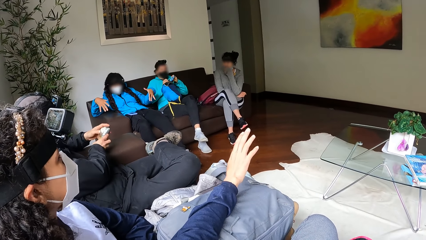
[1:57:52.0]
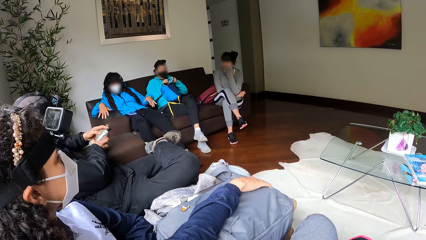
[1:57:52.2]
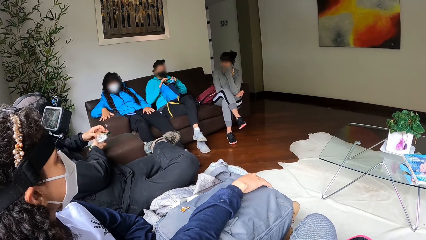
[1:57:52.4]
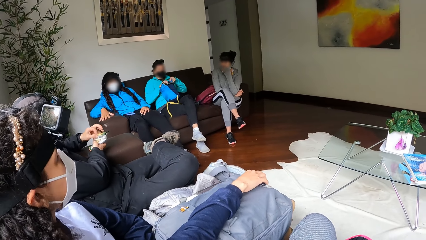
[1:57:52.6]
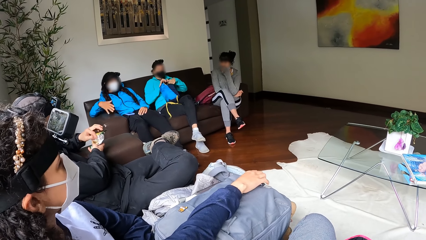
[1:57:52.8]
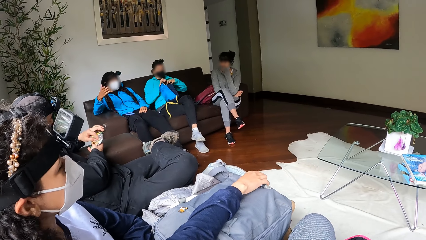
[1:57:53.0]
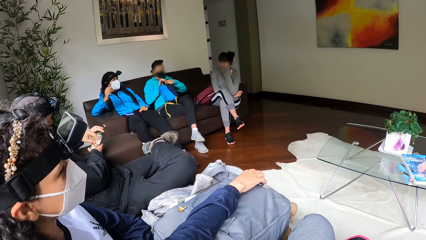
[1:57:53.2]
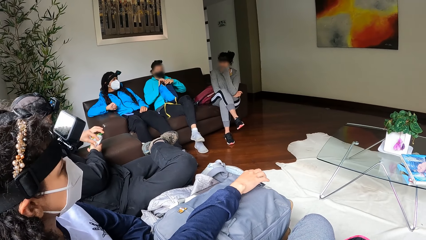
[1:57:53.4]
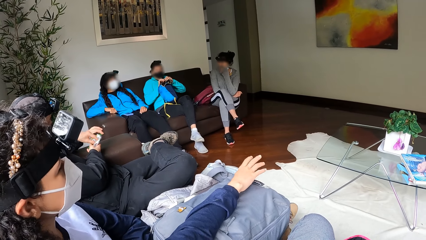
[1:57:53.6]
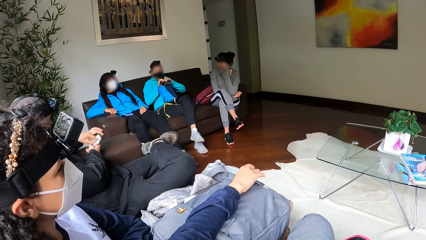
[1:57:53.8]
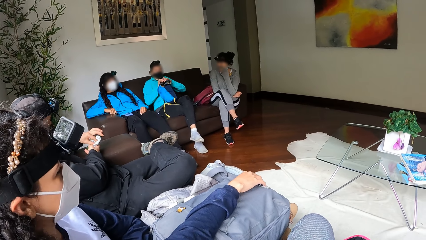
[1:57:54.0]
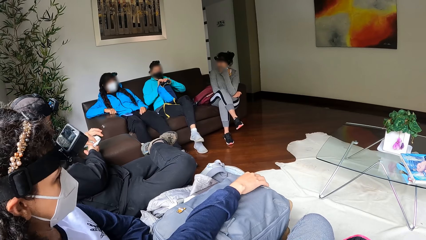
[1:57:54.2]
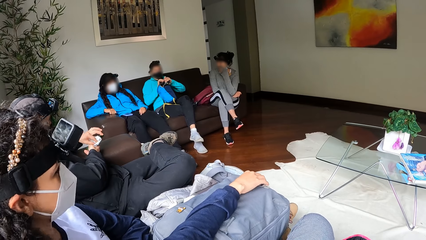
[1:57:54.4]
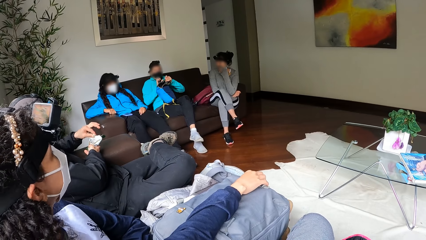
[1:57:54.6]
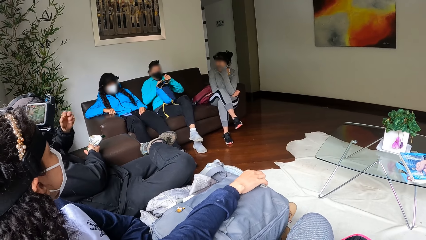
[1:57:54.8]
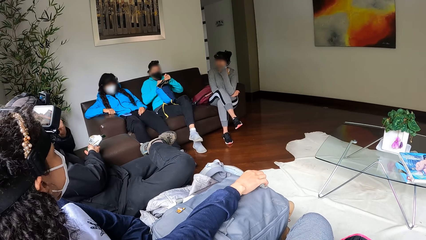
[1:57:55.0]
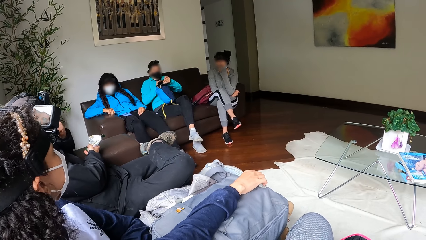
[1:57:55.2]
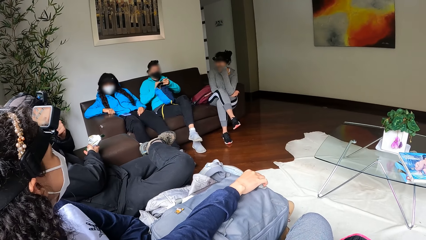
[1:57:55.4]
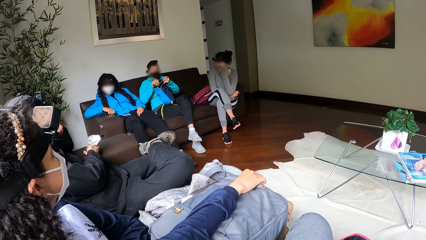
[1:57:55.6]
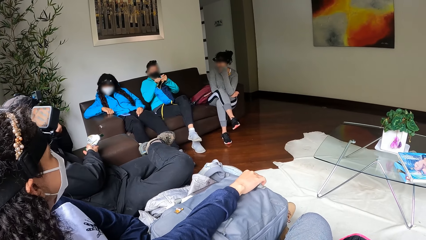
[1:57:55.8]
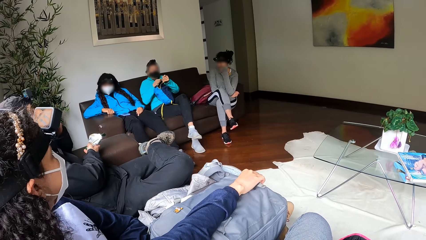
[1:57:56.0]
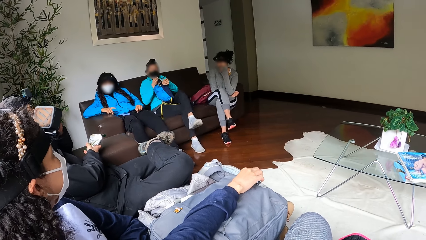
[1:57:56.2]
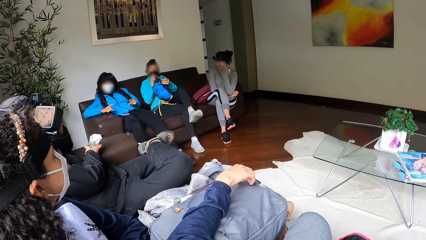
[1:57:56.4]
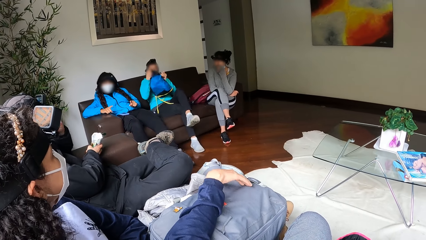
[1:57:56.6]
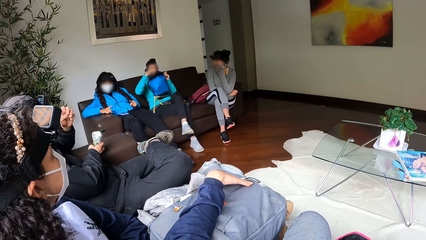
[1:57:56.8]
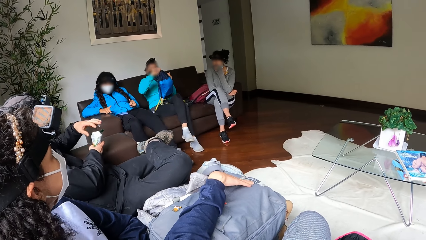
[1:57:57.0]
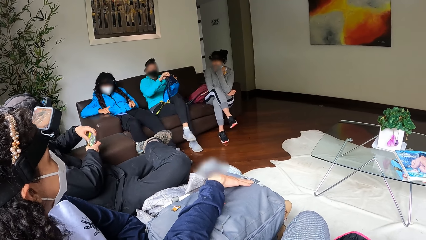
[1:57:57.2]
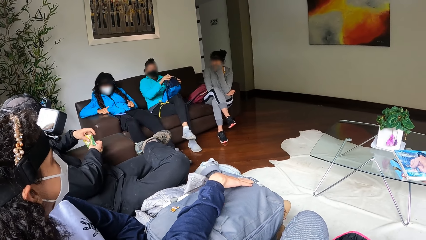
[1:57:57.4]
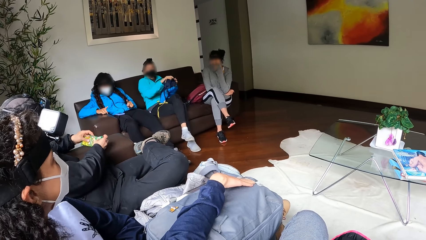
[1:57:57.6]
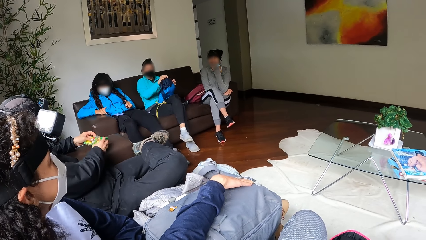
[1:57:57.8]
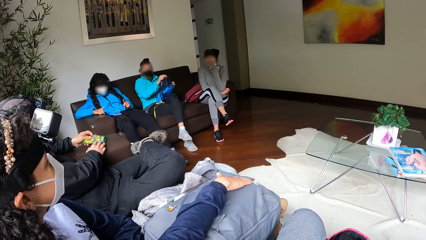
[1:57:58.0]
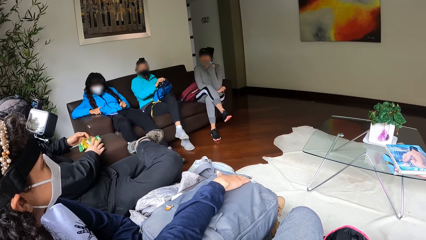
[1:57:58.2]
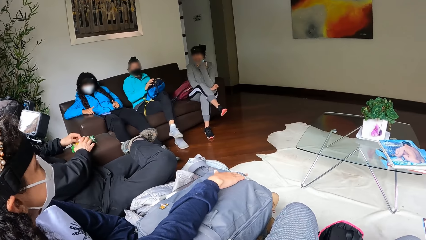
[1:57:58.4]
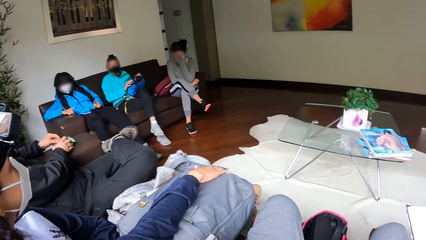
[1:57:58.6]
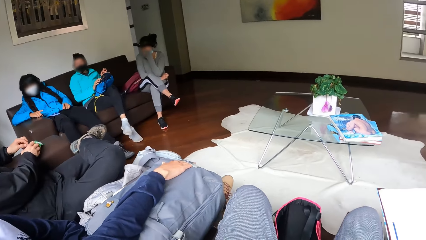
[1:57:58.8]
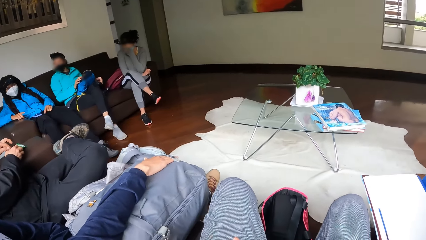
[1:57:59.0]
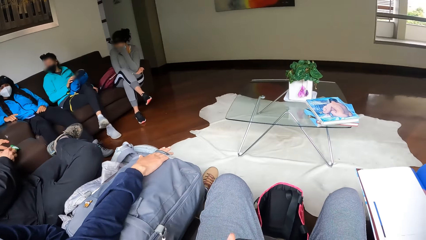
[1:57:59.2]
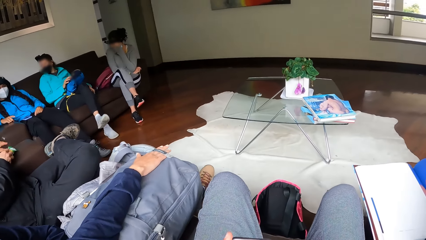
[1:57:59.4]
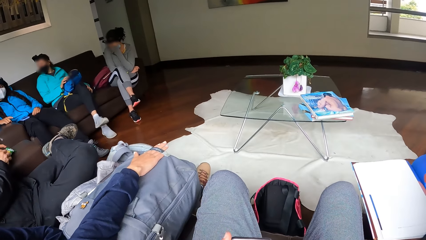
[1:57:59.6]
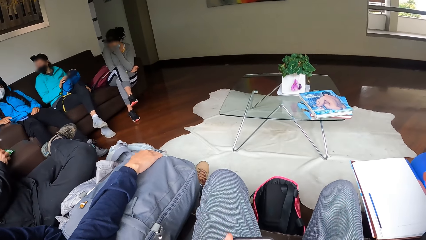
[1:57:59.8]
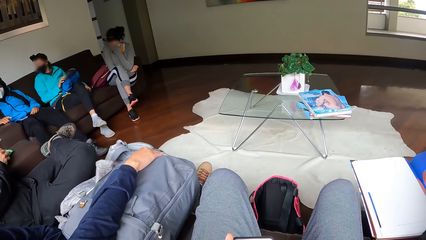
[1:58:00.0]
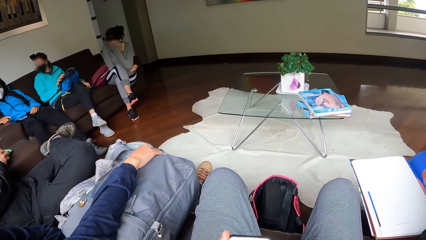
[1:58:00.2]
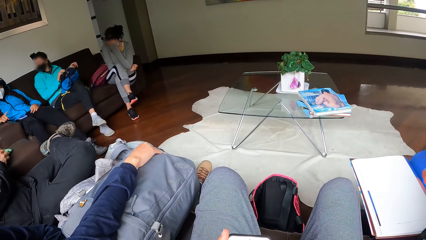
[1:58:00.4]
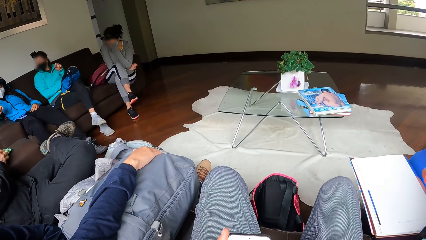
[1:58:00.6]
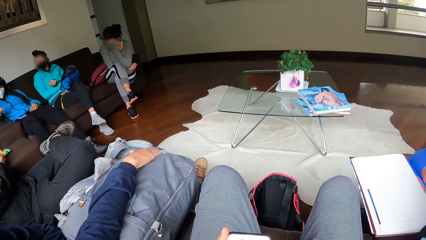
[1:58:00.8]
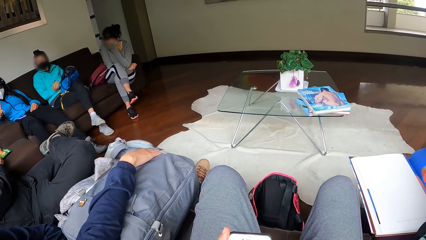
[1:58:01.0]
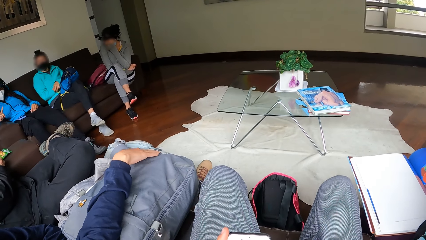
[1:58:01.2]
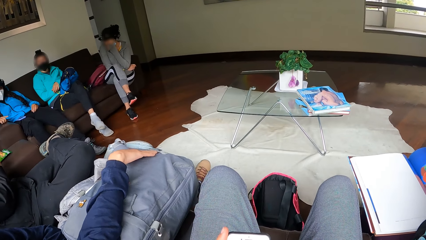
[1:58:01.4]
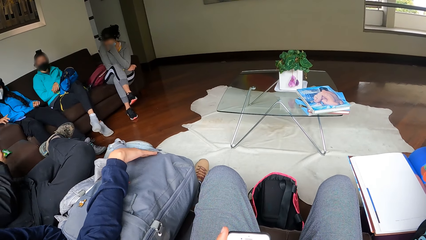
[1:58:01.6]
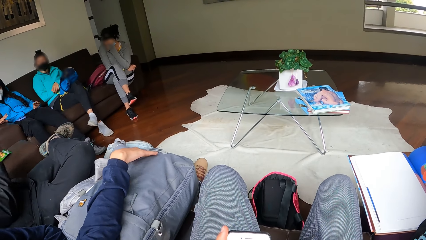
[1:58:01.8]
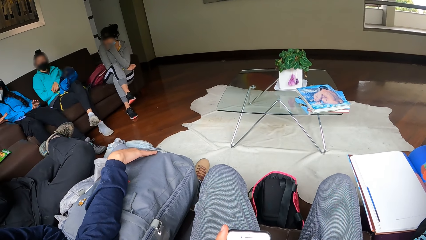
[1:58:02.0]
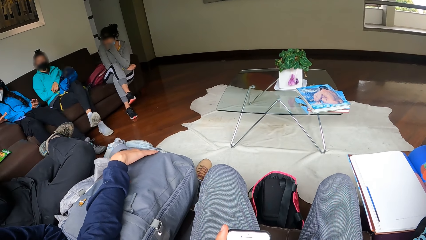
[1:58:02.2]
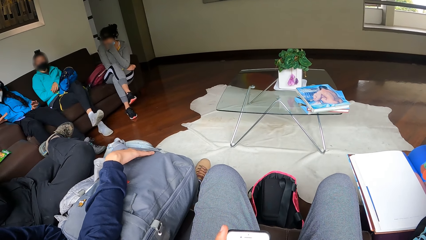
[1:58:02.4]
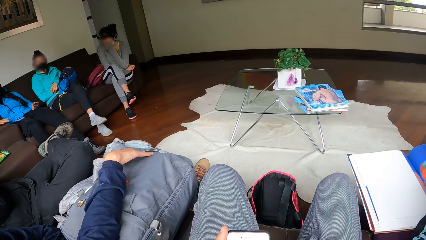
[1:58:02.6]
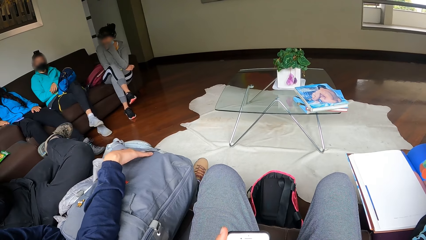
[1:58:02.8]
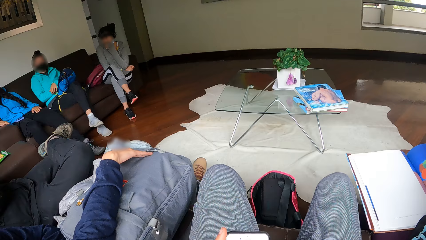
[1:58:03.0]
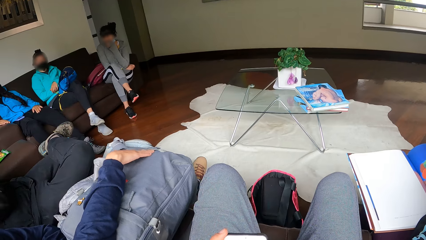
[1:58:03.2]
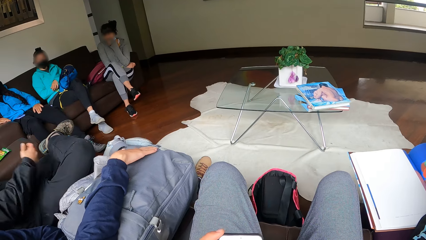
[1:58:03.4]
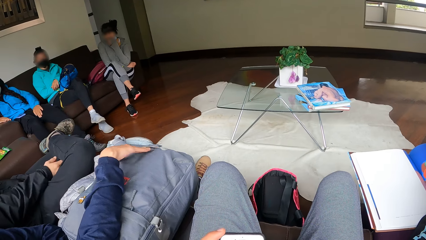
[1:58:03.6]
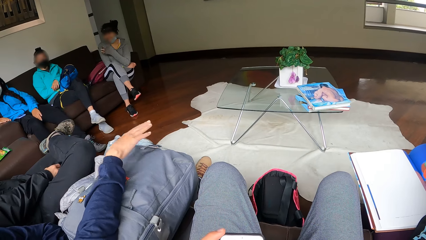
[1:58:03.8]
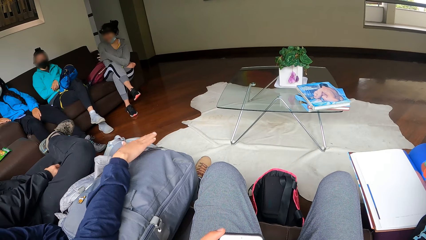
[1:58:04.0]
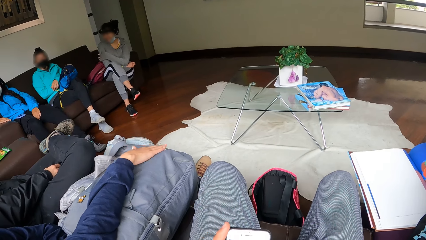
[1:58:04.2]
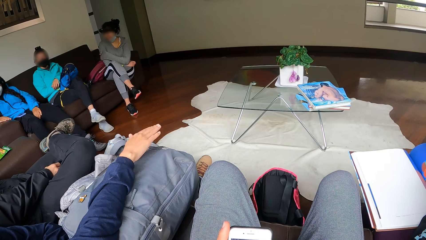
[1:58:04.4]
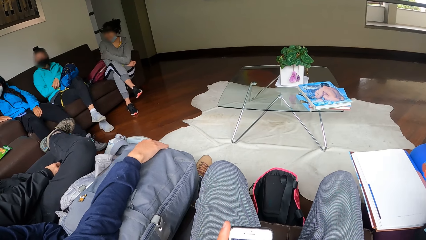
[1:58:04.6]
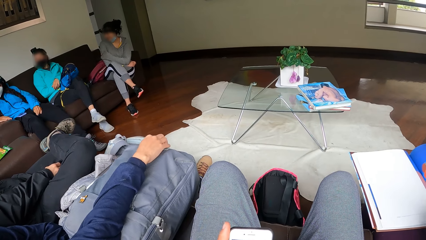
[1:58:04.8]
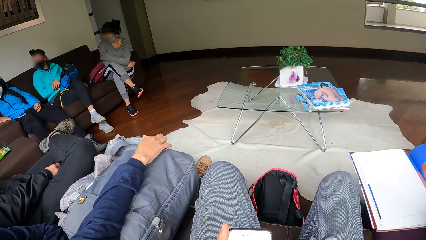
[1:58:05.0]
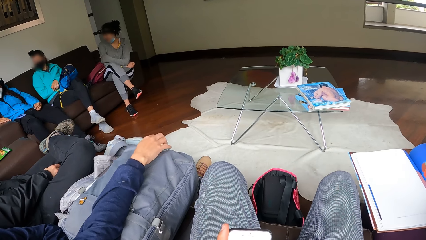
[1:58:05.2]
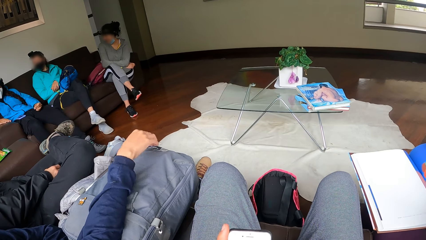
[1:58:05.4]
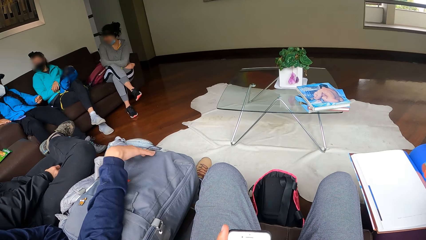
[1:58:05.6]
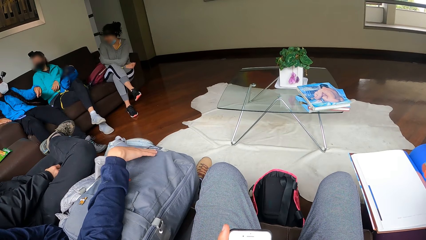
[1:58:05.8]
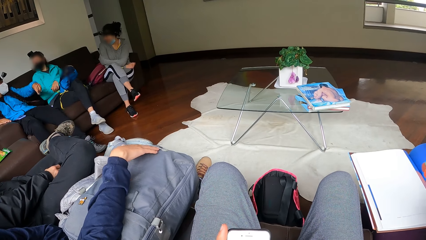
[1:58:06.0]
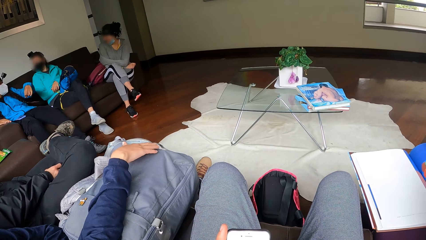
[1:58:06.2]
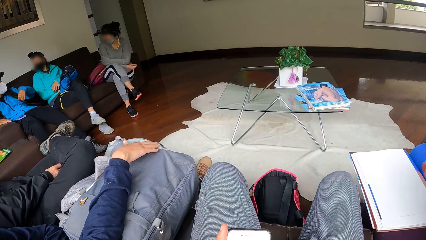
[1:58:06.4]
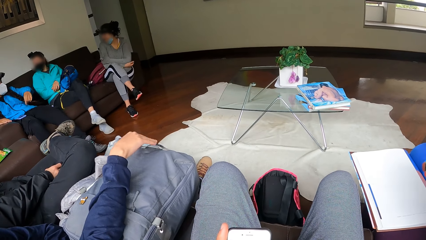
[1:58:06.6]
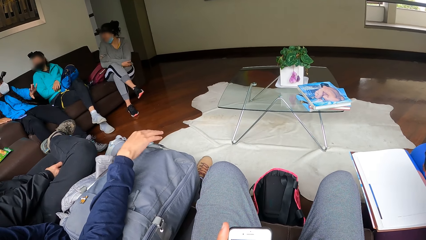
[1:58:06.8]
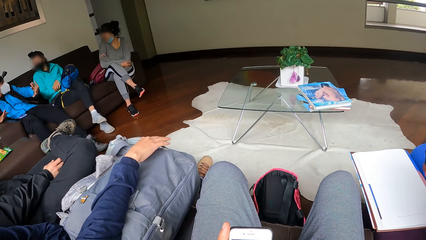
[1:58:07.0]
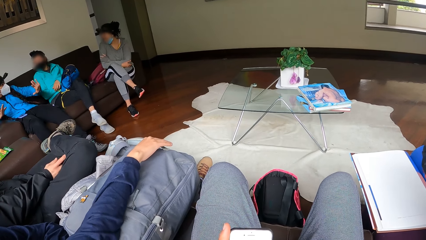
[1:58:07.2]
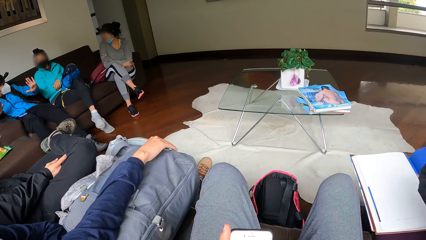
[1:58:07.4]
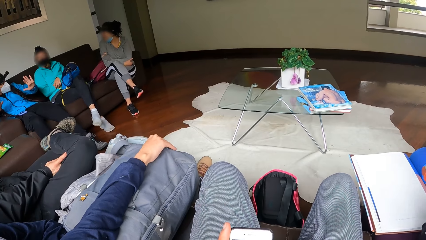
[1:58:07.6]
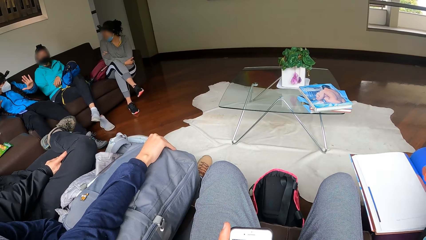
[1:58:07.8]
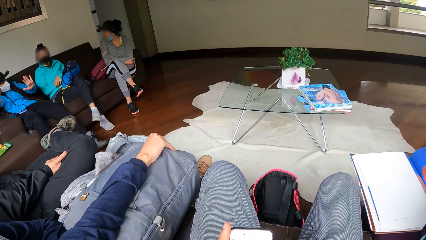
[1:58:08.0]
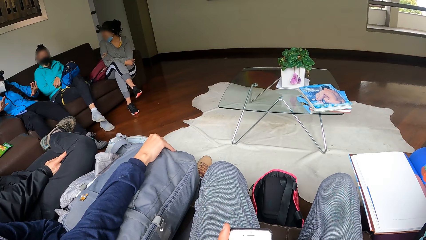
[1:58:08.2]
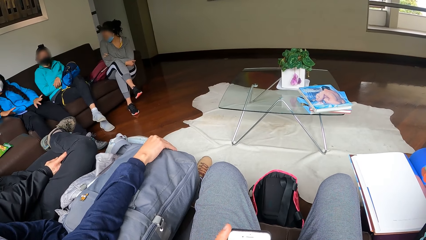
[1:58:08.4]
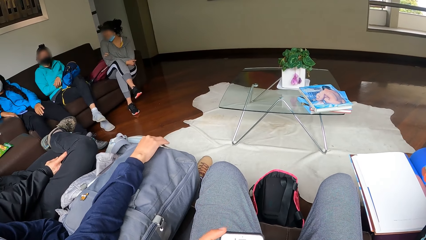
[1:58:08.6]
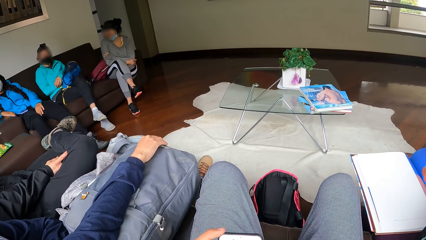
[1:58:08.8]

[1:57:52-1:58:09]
A lady interacts with a man. Another lady adjusts a string on a bag. The camera wearer looks around a room. A third lady interacts with the second lady. A lady taps on her bag. The camera wearer operates a mobile phone.
